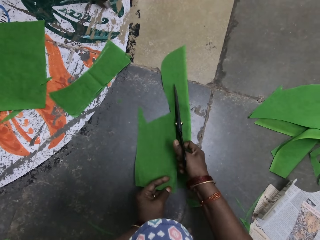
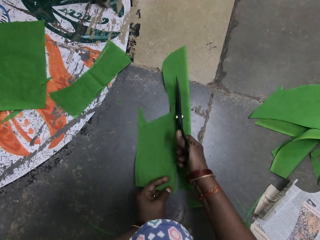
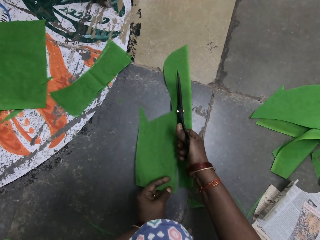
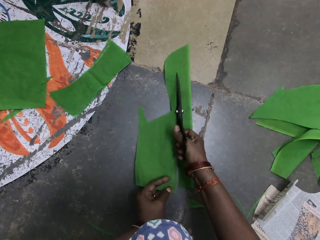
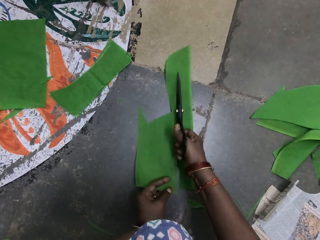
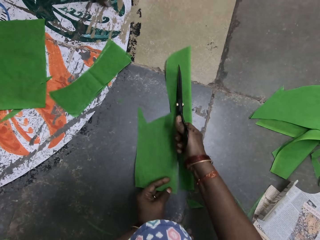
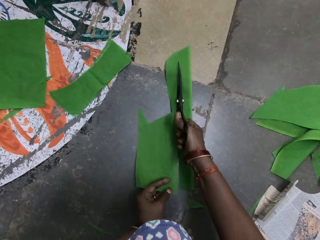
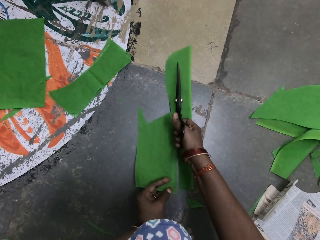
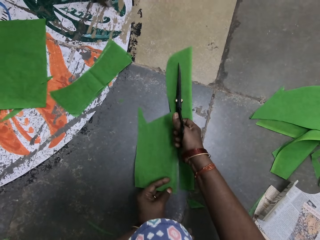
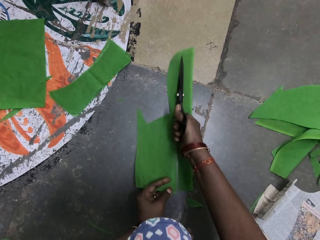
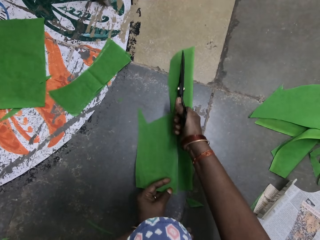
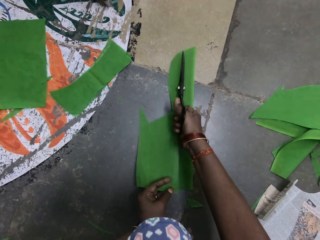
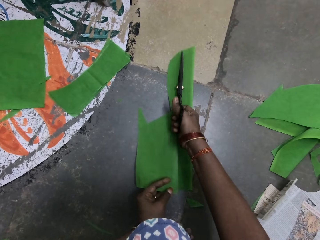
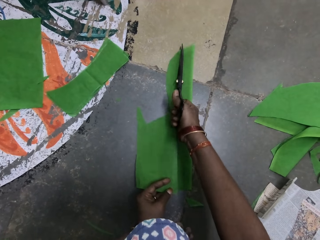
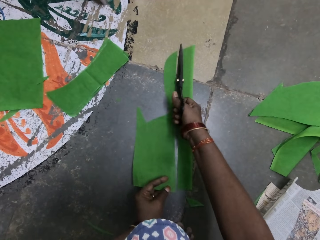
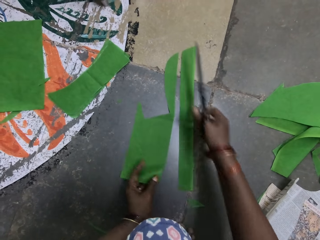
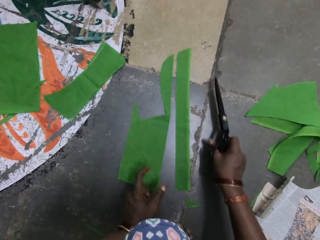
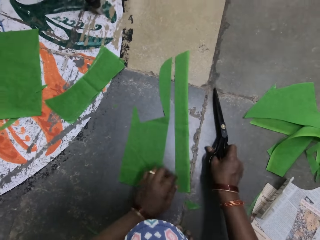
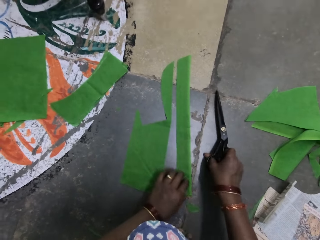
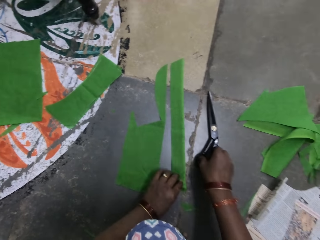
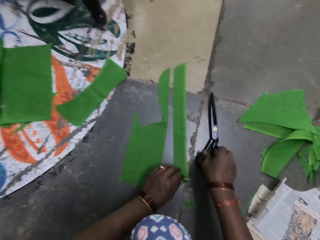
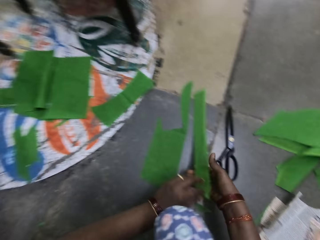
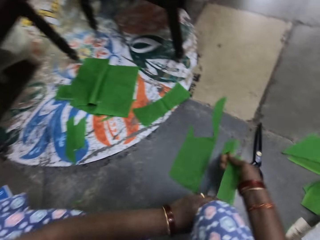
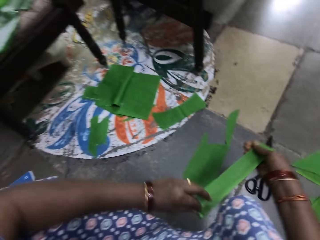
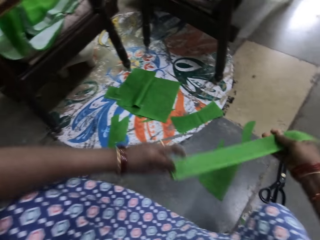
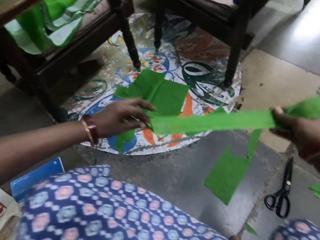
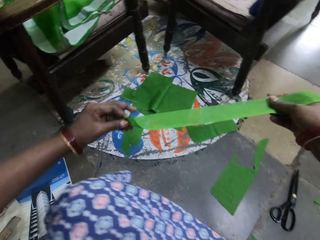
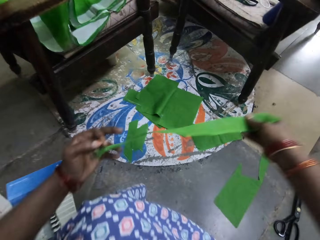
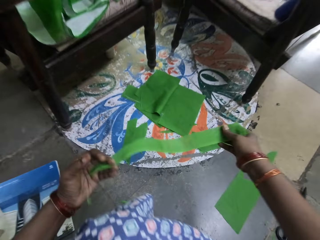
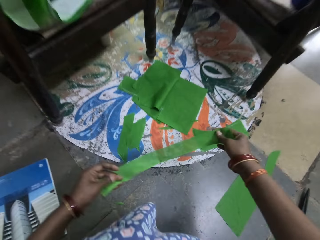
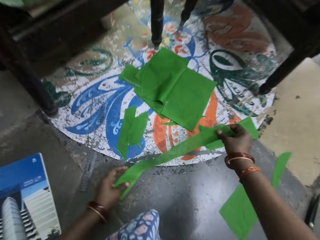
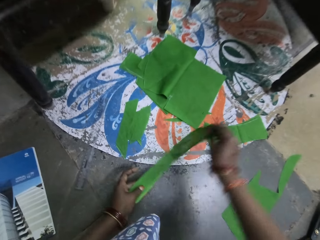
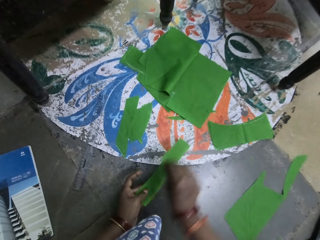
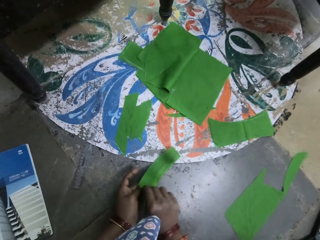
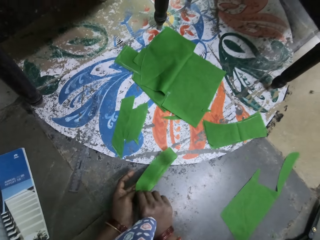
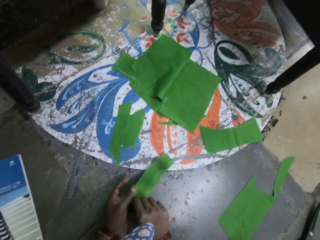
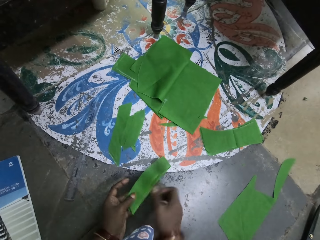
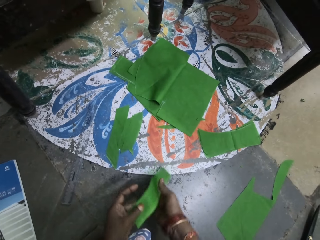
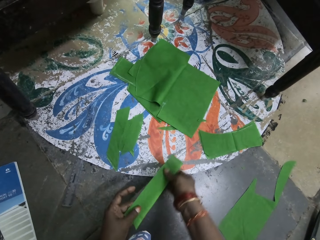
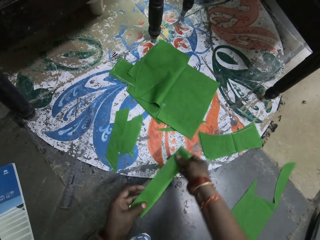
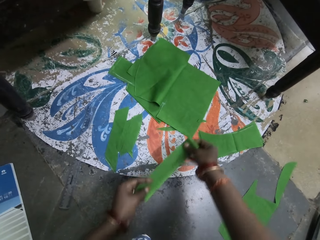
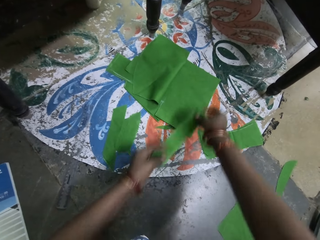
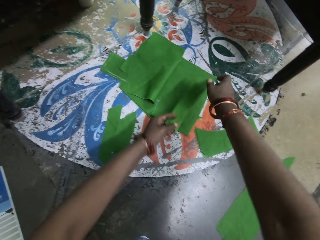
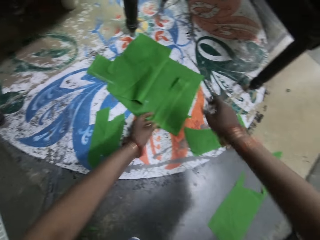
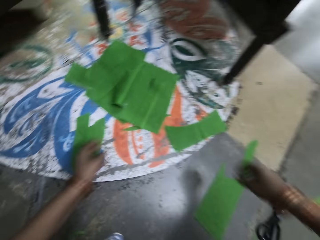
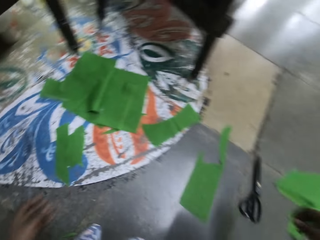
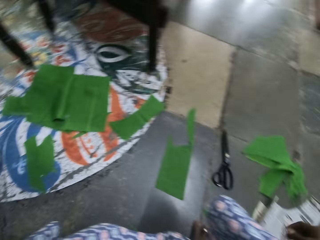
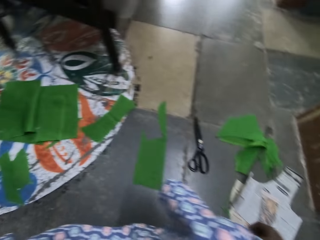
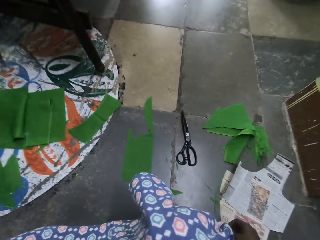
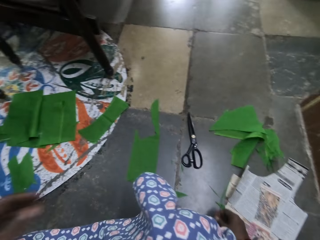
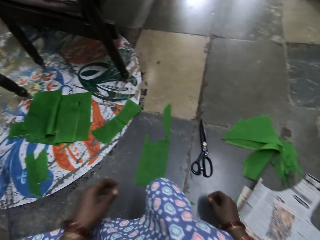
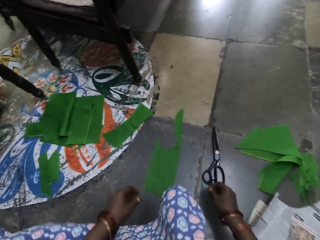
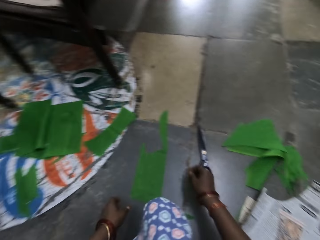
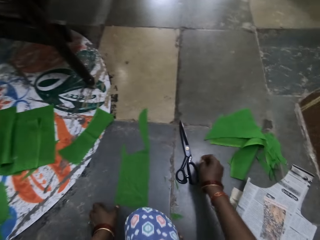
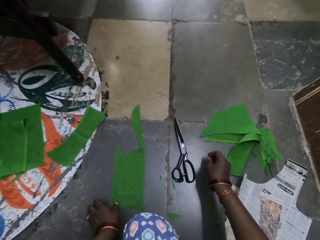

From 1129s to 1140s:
The camera wearer places the scissors on the floor. She lifts the cut piece of cloth with her left hand. She holds the cut piece of cloth with both hands. She straightens the cut piece of cloth. She folds the cut piece of cloth. She straightens the cut piece of cloth with both hands. She drops the cut piece of cloth on the ground, on other clothes.

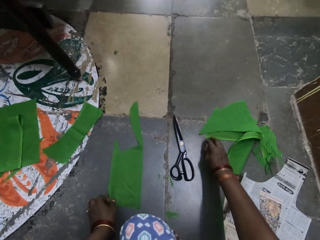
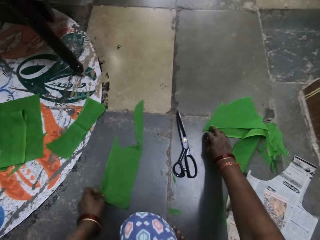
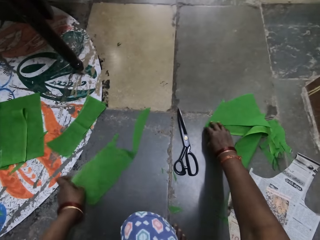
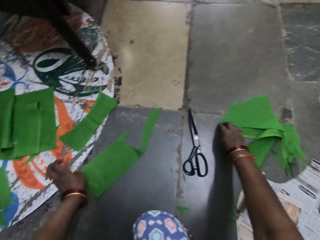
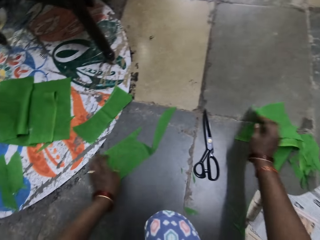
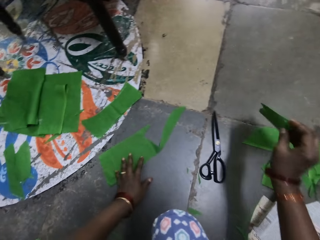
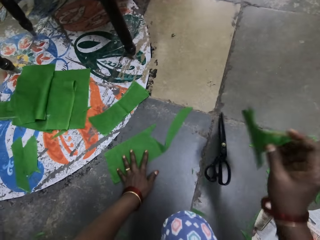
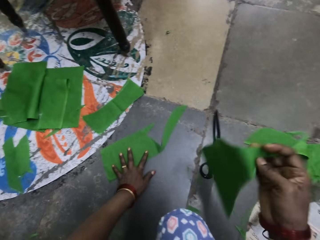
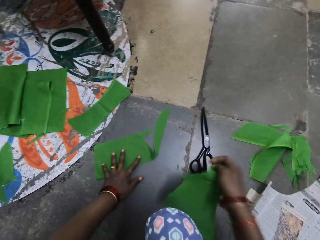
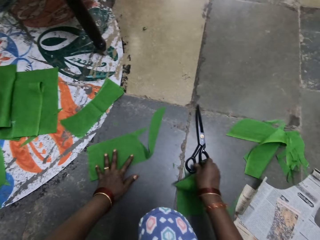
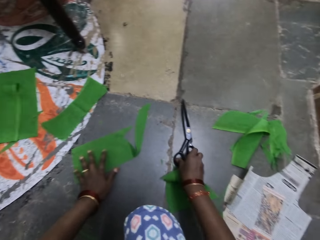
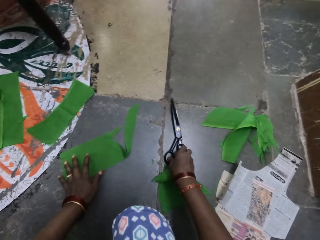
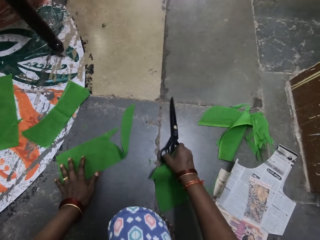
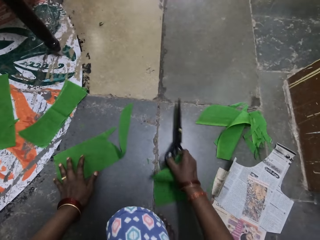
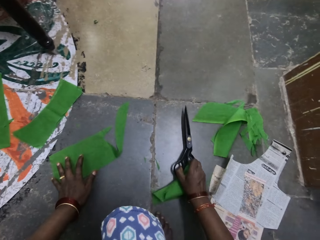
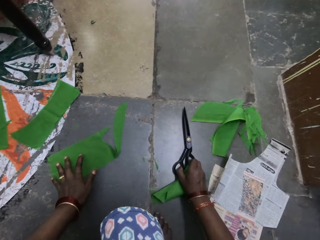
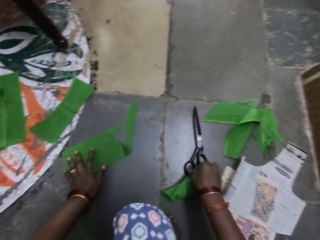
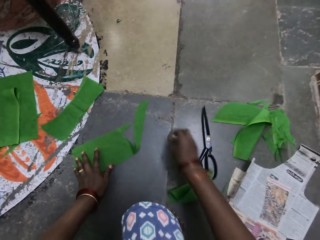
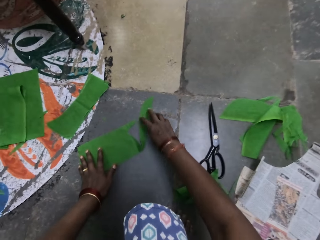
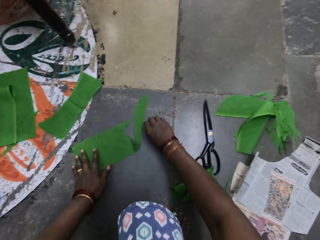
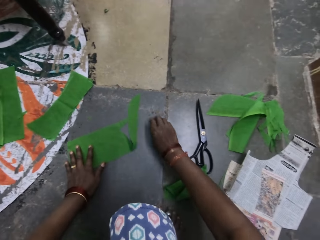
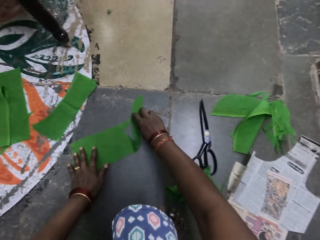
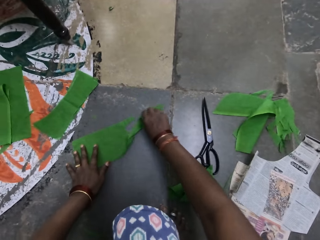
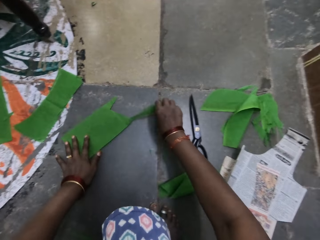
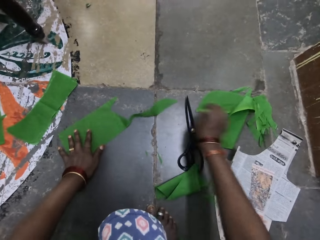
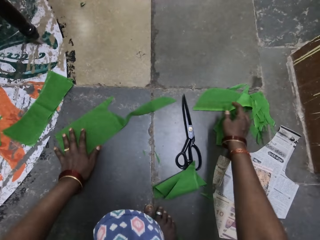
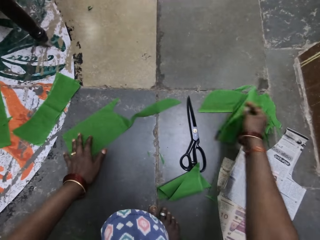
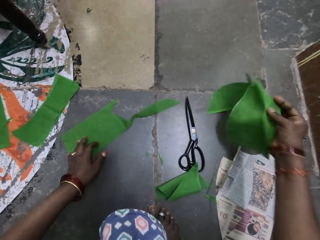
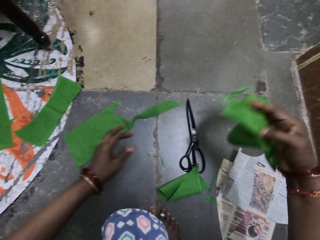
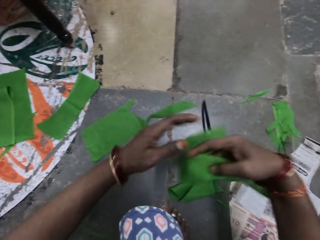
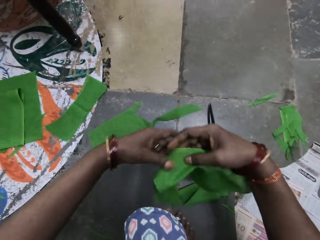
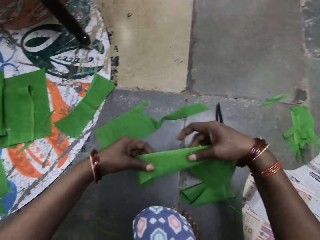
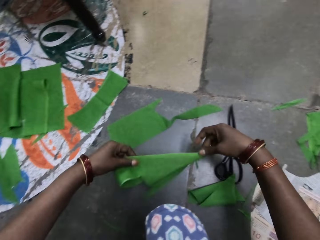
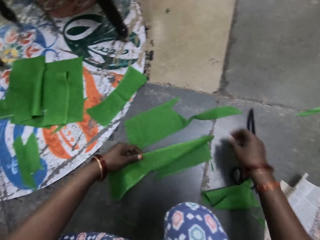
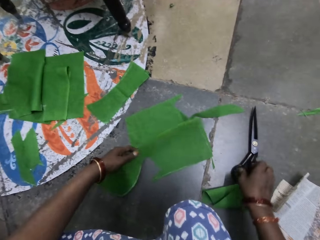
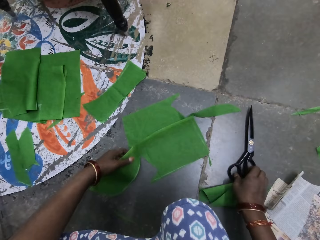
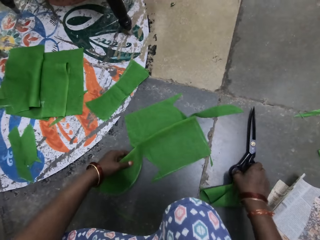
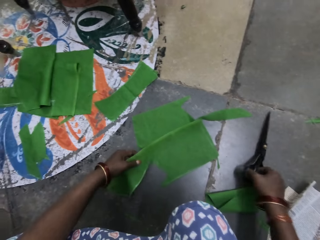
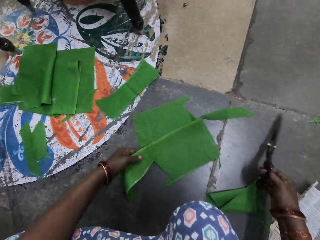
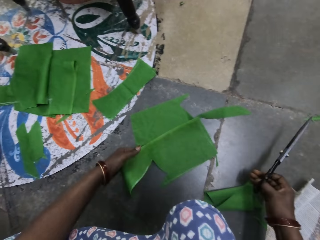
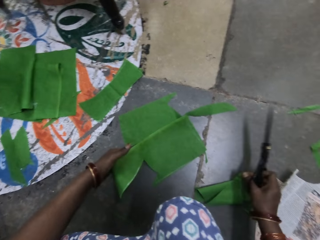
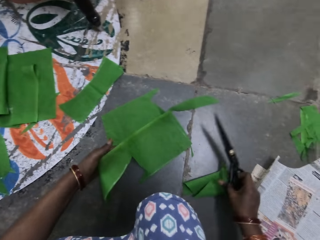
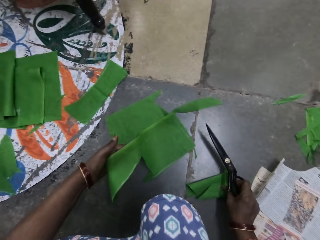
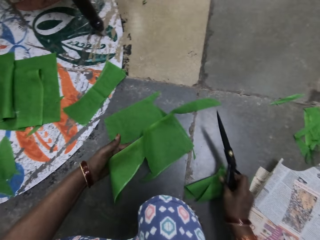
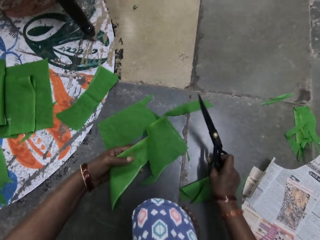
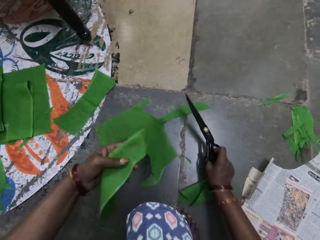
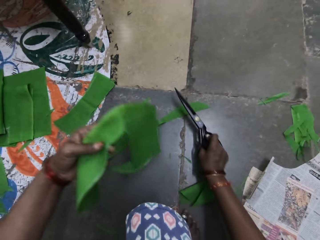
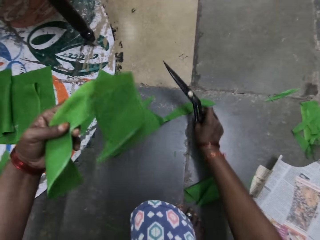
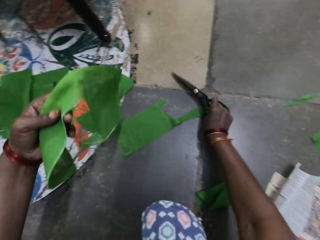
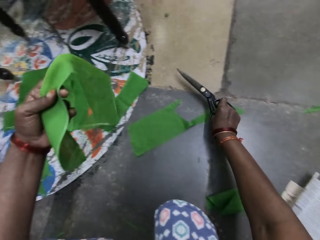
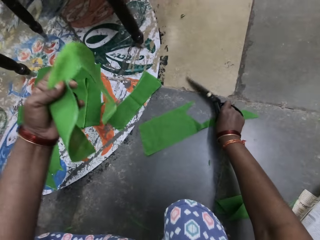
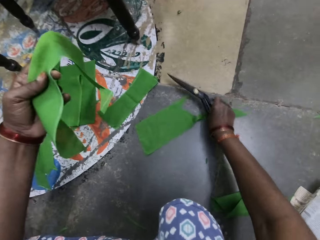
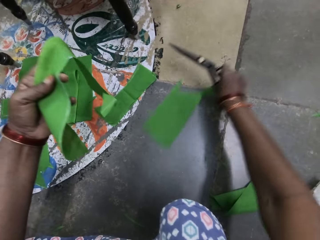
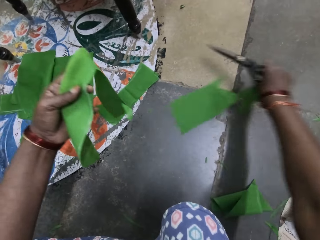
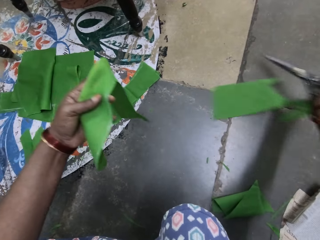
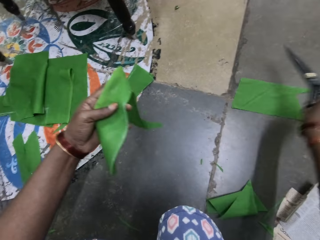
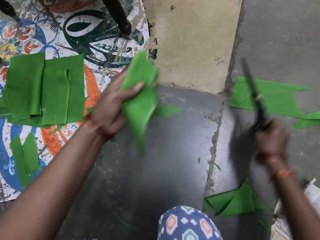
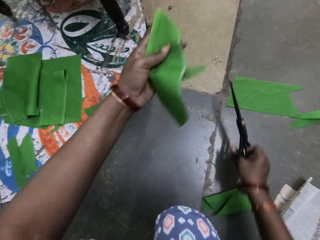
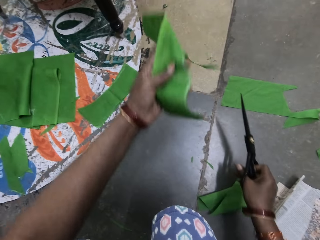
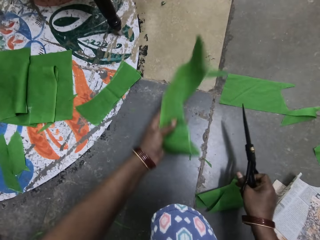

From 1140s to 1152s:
The camera wearer moves a piece of cloth with her left hand. She picks up the piece of cloth with her right hand. She drops the piece of cloth in her right hand on the ground. She picks up a pair of scissors. She drops the pair of scissors on the ground. She holds the piece of cloth with both hands. She picks up the piece of cloth with her right hand. She holds the piece of cloth with both hands. She puts the piece of cloth on the ground. She picks up the pair of scissors. She lifts the piece of cloth with her left hand. She moves the piece of cloth on the ground with her right hand.
